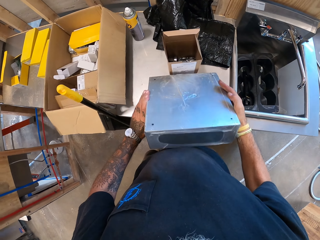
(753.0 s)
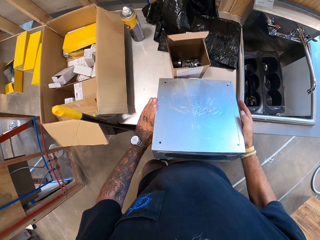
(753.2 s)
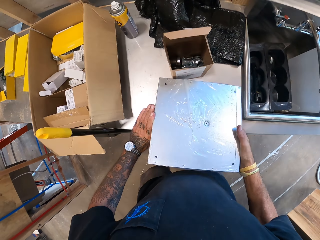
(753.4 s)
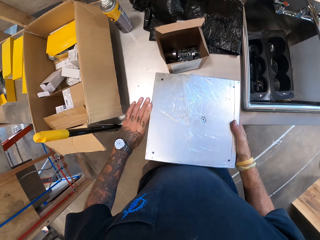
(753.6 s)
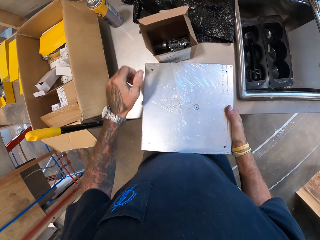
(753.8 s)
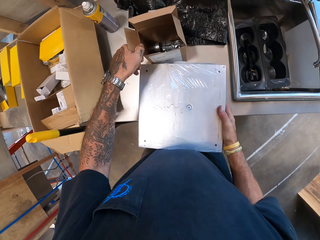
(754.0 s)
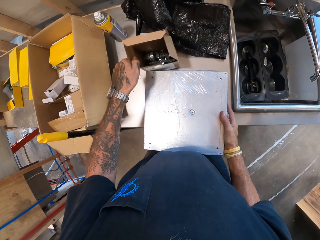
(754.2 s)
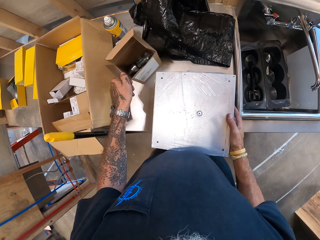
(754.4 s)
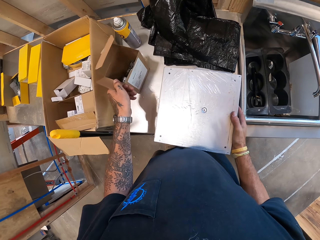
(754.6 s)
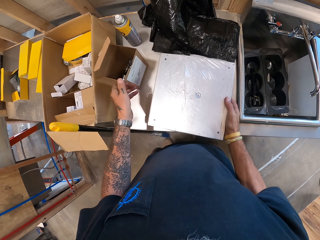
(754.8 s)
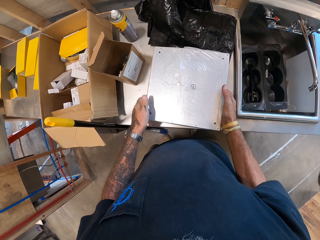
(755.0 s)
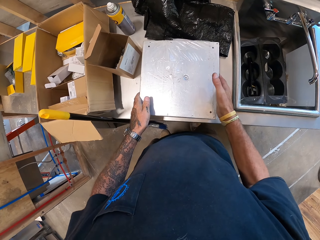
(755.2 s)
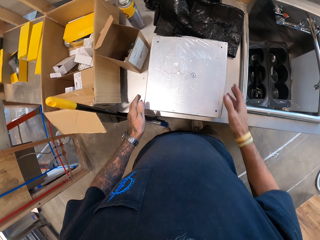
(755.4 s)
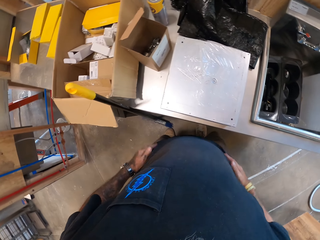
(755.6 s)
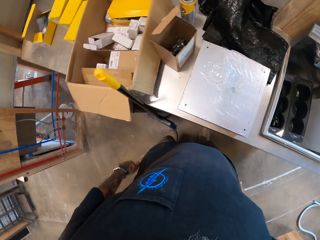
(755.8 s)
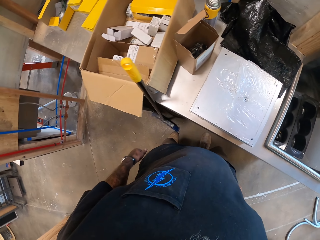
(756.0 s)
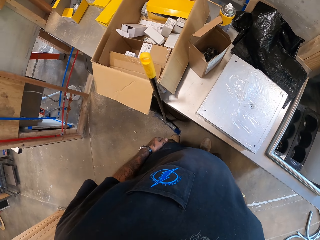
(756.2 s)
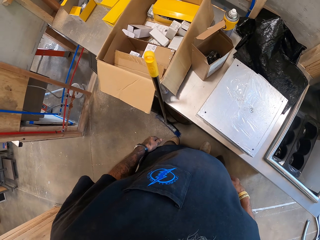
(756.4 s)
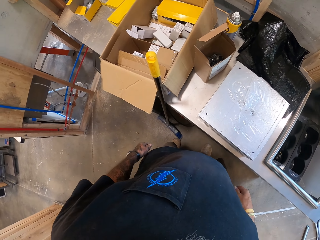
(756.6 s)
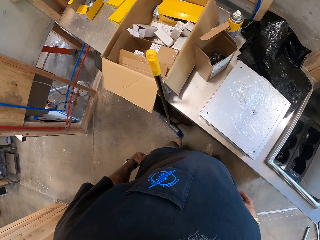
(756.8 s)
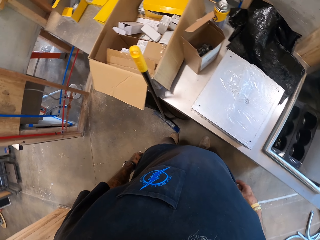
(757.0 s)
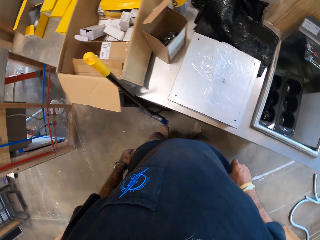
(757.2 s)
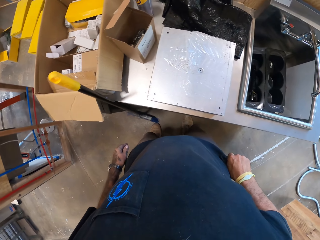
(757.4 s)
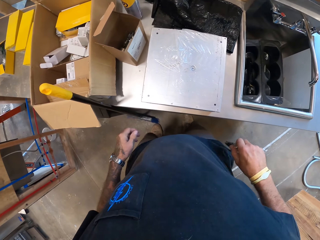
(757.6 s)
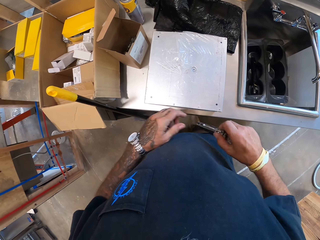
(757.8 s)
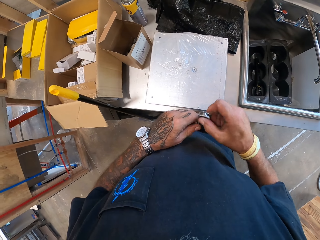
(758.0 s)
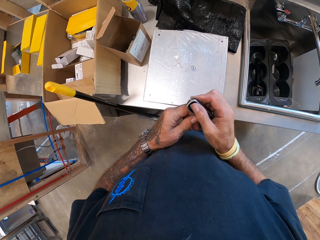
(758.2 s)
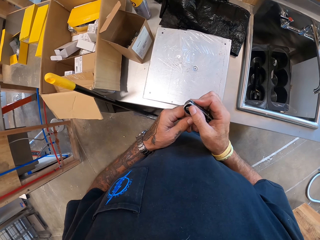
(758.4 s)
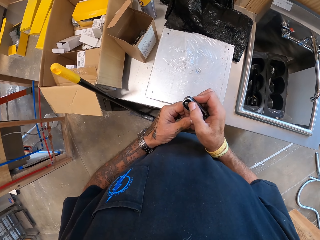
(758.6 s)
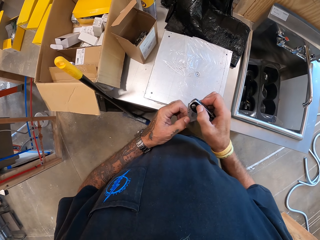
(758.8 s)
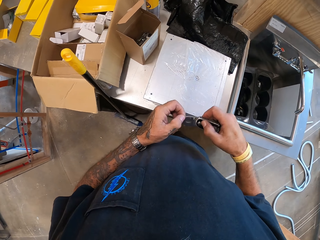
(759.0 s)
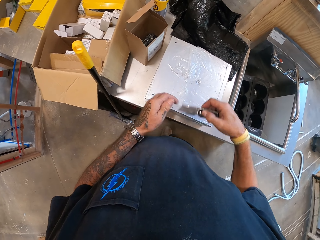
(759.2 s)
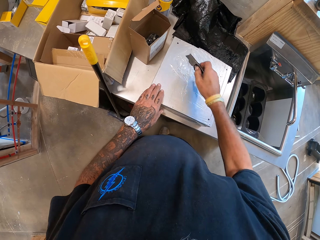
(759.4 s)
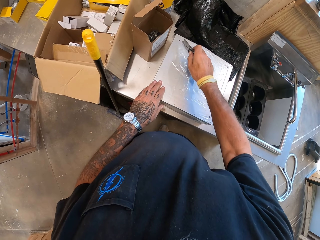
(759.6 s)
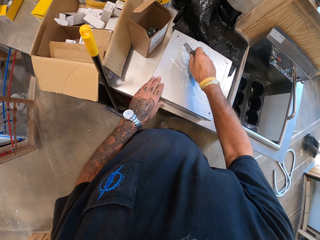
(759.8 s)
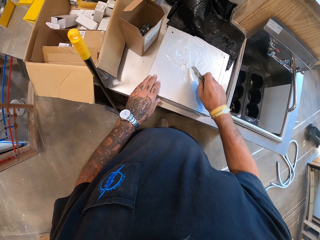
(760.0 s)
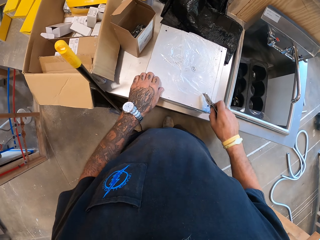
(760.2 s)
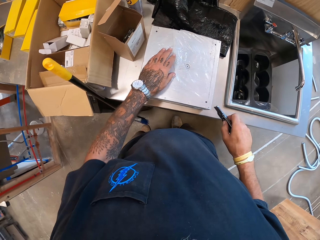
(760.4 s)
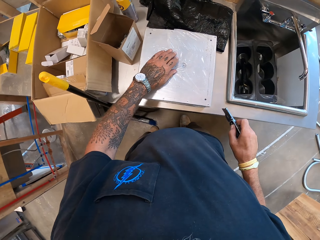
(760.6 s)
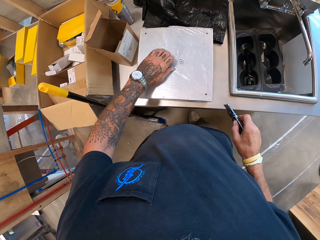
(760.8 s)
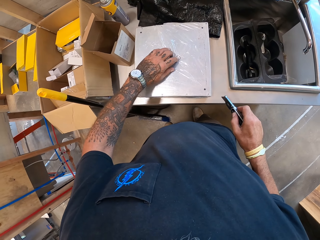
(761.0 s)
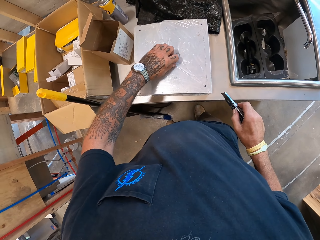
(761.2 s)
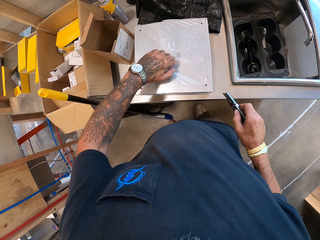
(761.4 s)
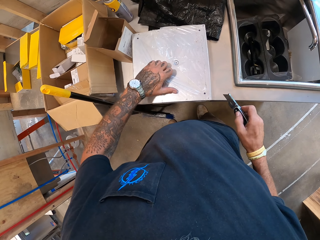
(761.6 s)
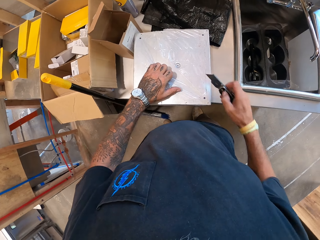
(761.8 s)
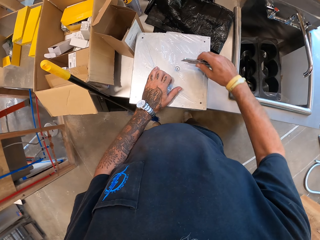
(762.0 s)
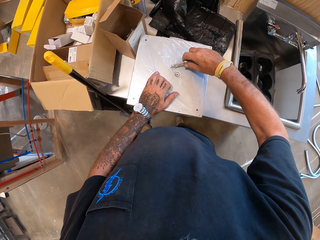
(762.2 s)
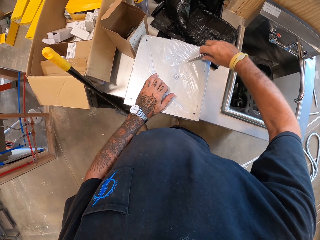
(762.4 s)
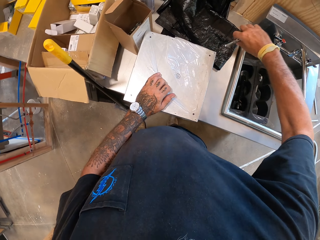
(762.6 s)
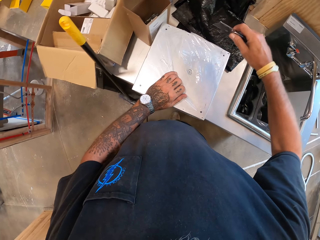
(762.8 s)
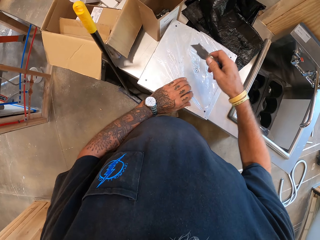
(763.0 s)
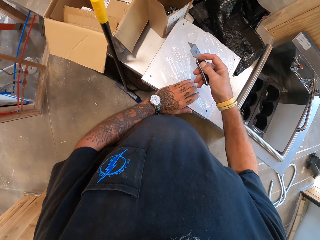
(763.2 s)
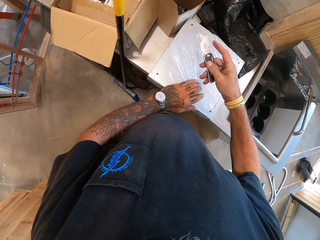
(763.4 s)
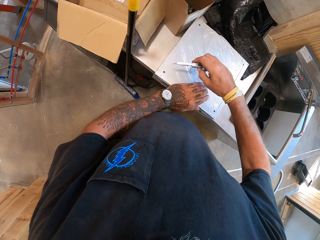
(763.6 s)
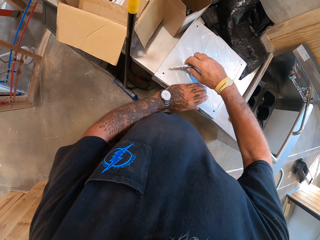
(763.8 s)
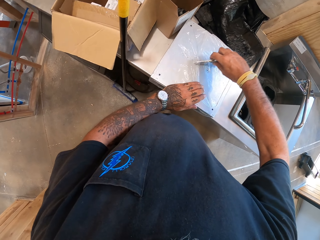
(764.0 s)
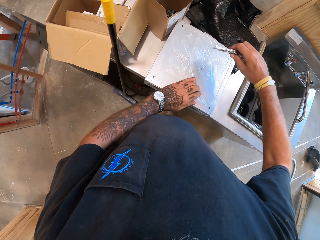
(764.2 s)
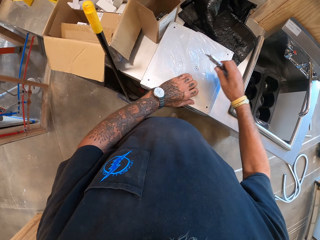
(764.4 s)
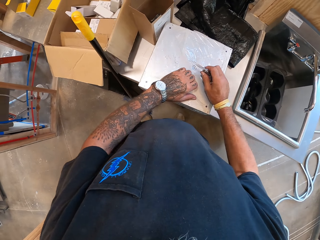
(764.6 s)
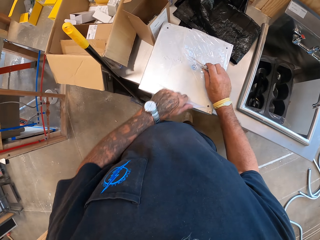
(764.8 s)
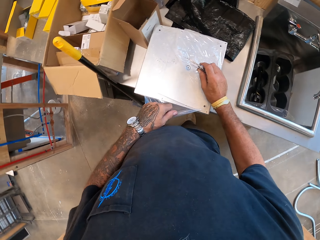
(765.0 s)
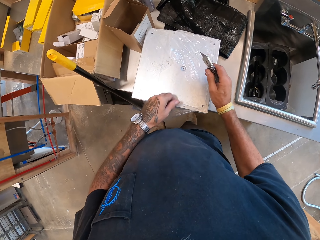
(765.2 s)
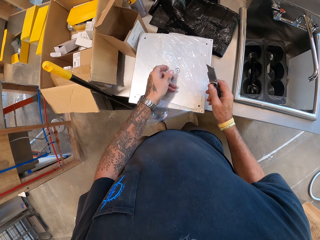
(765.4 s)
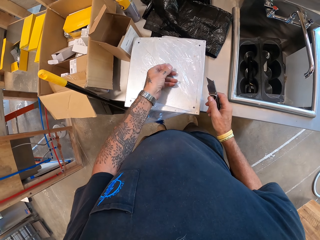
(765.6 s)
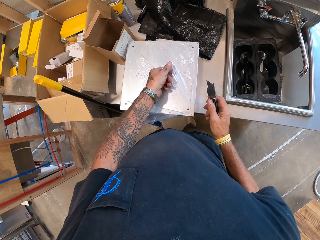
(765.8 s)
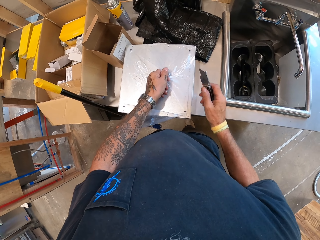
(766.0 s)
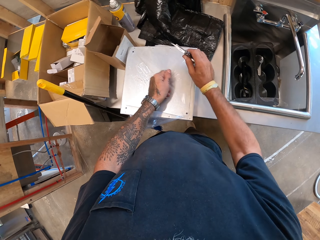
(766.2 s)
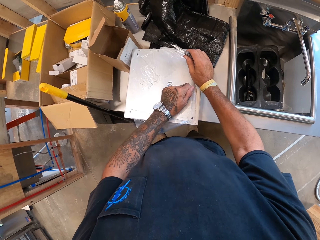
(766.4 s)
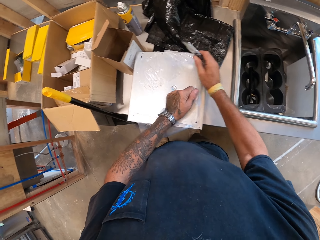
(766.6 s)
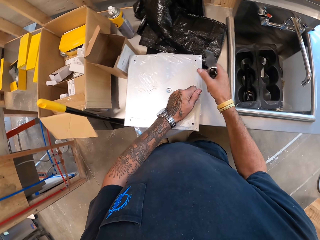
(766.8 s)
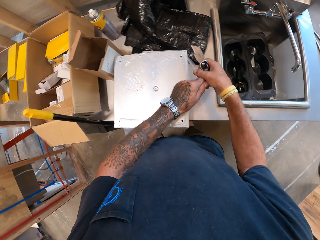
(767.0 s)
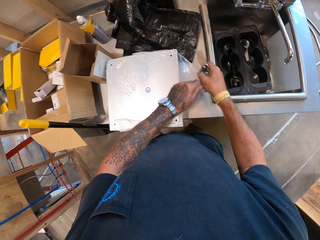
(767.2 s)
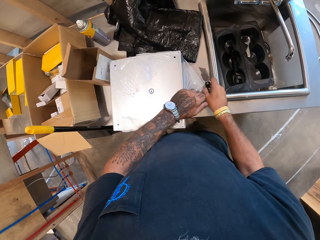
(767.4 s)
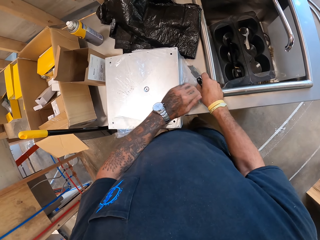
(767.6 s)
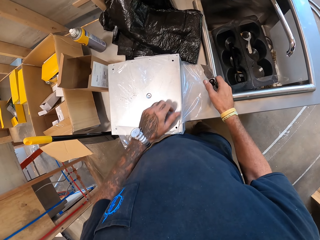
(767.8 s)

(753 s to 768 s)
The camera wearer puts the meter box on the counter top. They move a box of something. They touch the cloth. They remove a pocket knife. They open the pocket knife. They cut the polythene. They tear the polythene. They cut the polythene. They tear the polythene.

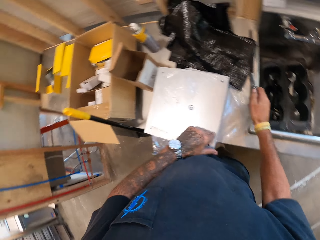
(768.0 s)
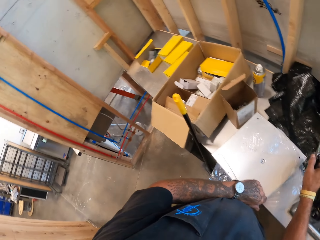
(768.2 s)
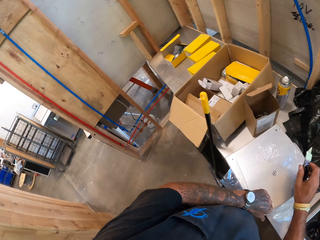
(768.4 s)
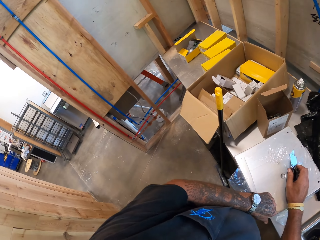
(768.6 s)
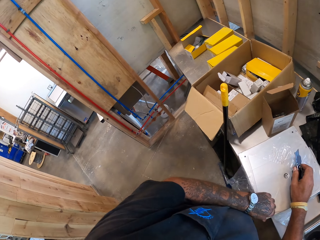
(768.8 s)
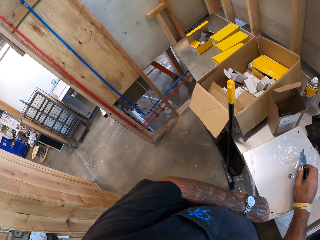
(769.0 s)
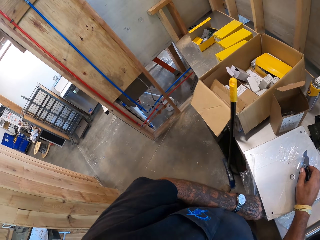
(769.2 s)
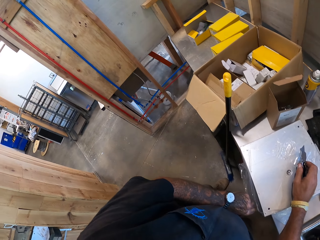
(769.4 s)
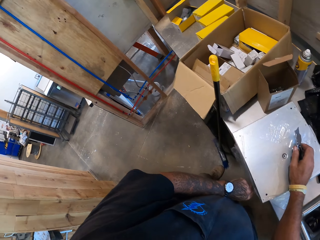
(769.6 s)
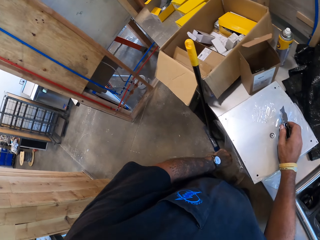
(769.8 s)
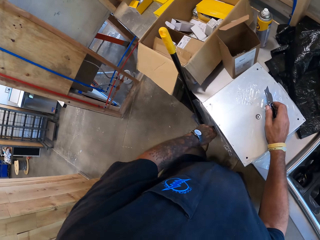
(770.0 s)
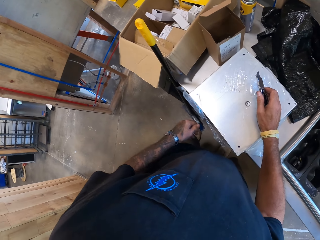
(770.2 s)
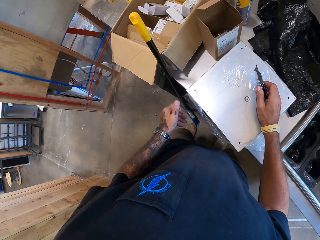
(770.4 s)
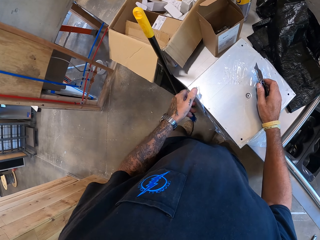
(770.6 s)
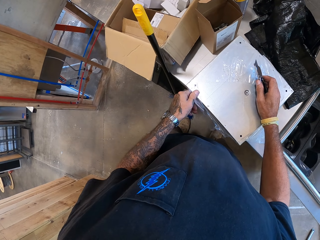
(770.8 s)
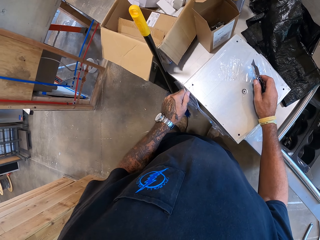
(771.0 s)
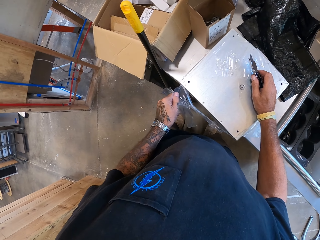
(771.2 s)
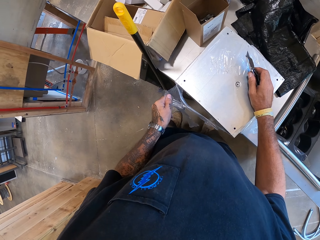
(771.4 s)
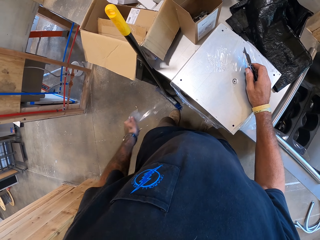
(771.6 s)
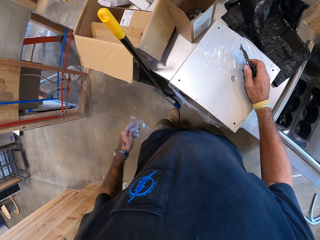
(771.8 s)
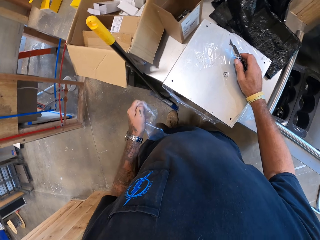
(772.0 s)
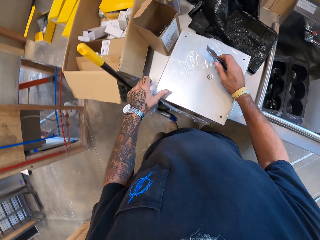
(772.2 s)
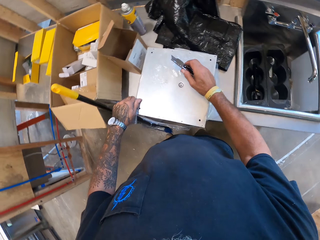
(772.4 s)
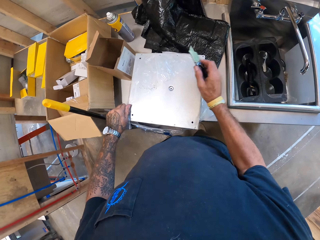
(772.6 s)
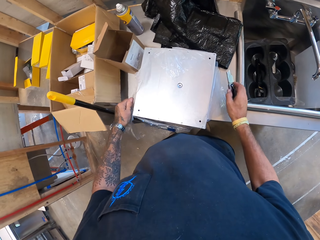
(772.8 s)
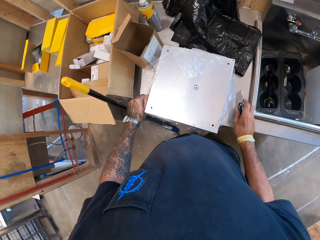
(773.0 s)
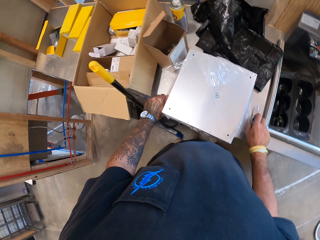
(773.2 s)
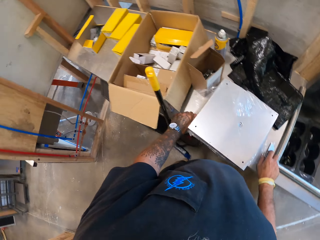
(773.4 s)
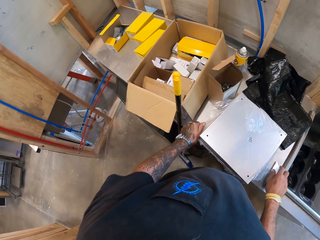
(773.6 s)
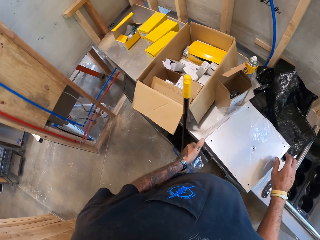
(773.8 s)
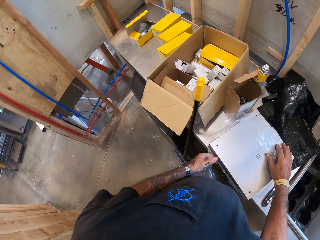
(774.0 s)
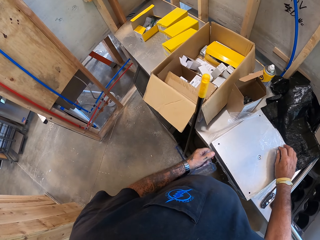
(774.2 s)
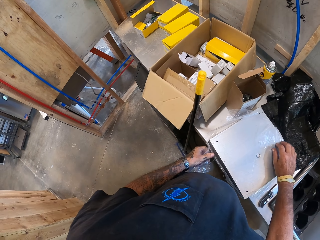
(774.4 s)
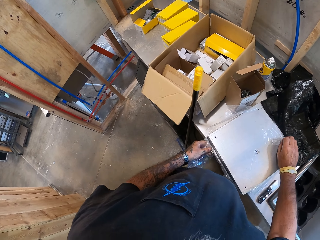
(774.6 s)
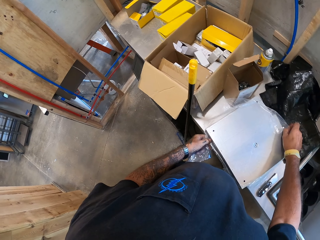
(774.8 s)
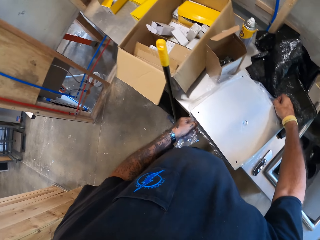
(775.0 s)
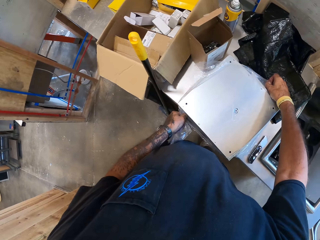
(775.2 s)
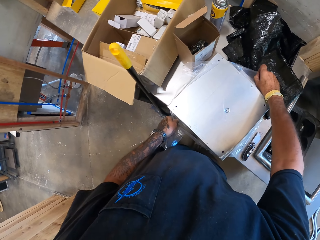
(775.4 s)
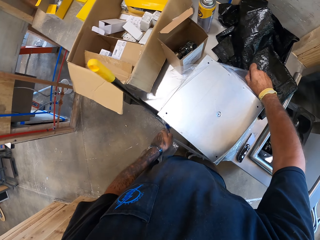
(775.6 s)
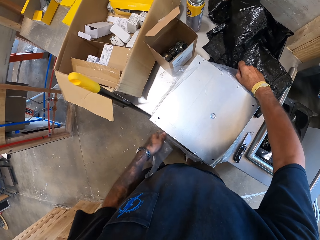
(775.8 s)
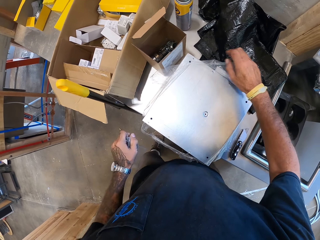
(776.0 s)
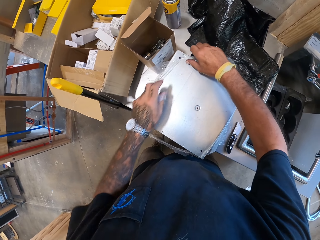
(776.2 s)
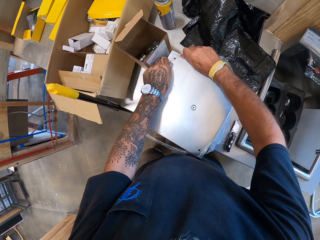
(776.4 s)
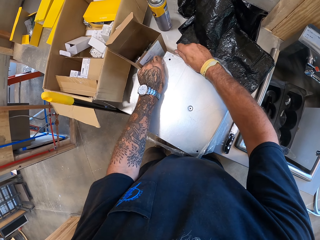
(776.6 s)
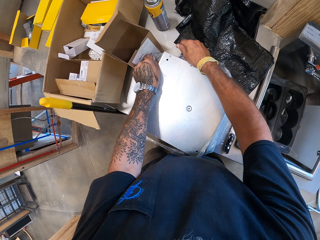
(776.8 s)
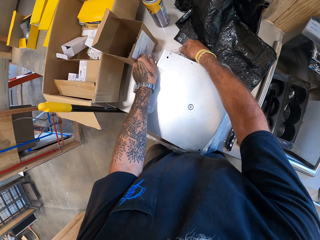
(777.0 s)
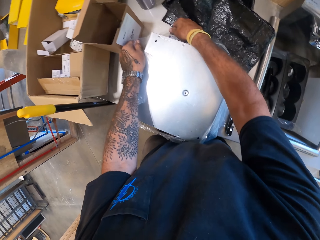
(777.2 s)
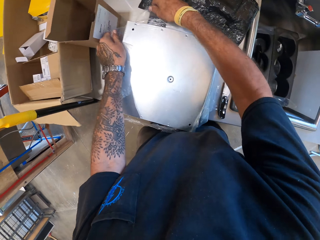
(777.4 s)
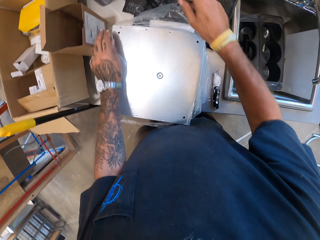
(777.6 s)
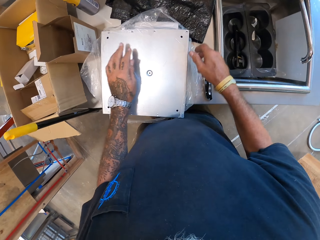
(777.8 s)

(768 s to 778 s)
The camera wearer removes the polythene.
